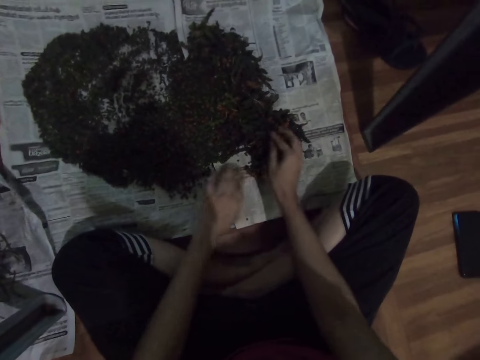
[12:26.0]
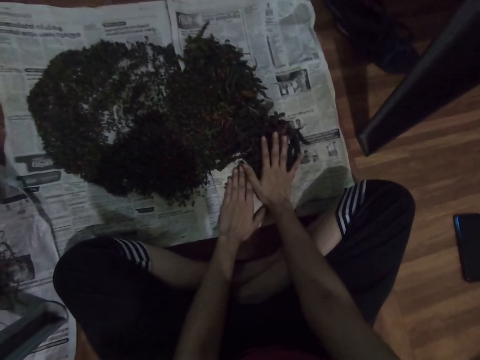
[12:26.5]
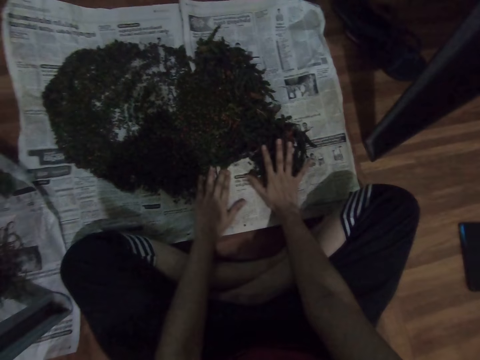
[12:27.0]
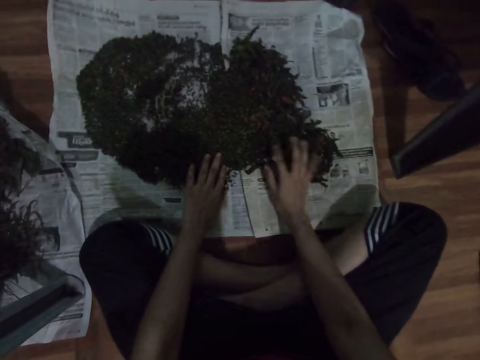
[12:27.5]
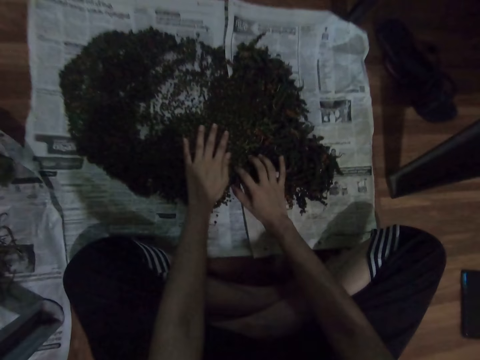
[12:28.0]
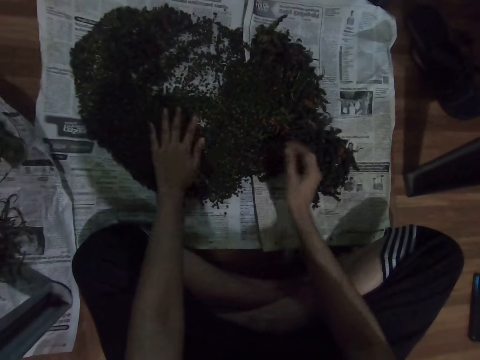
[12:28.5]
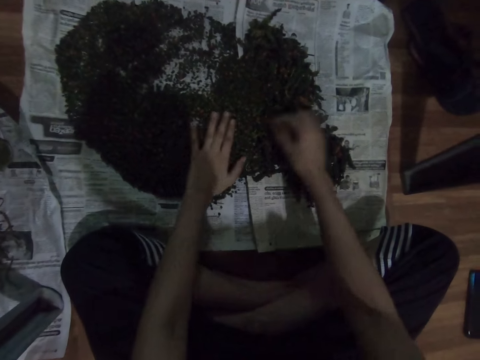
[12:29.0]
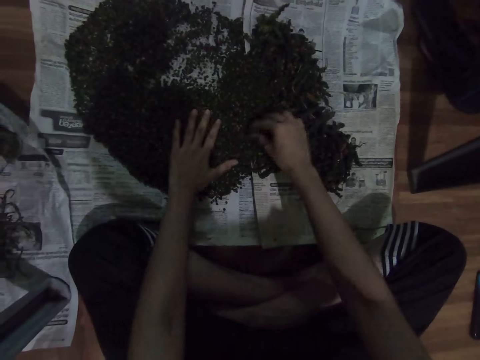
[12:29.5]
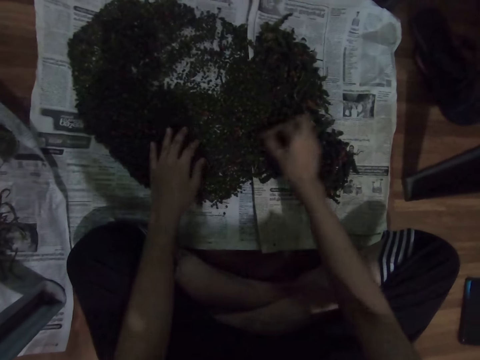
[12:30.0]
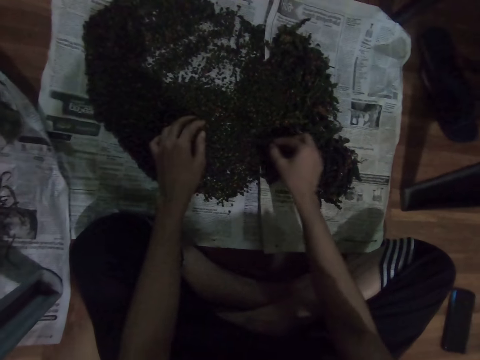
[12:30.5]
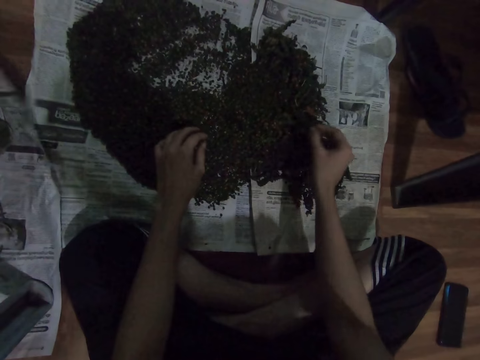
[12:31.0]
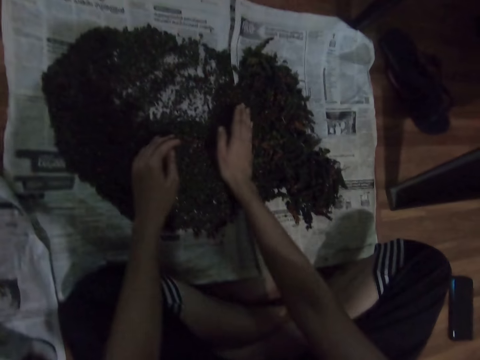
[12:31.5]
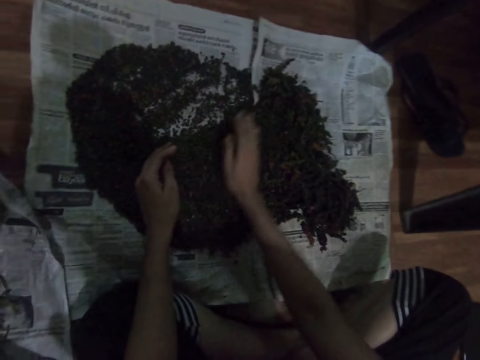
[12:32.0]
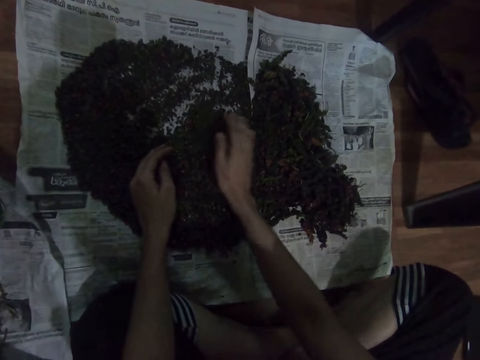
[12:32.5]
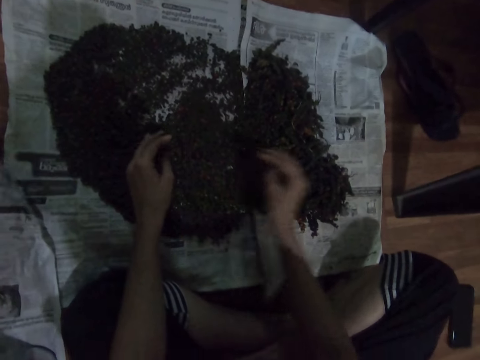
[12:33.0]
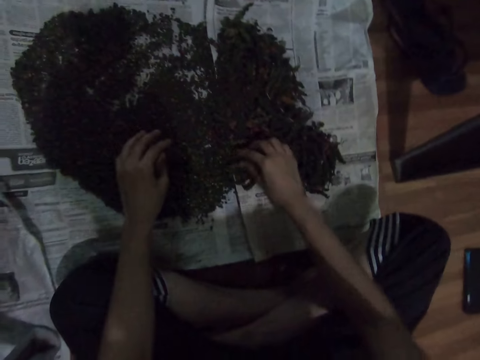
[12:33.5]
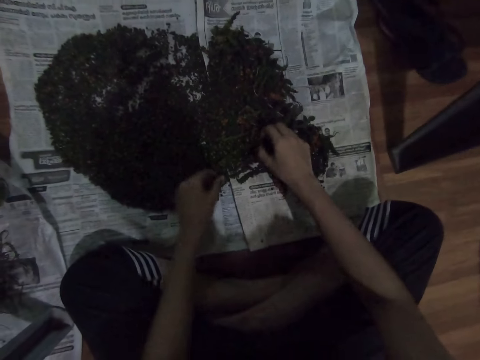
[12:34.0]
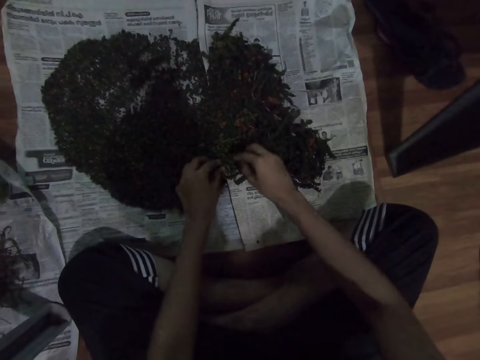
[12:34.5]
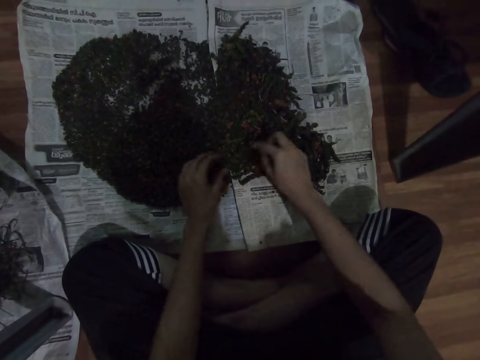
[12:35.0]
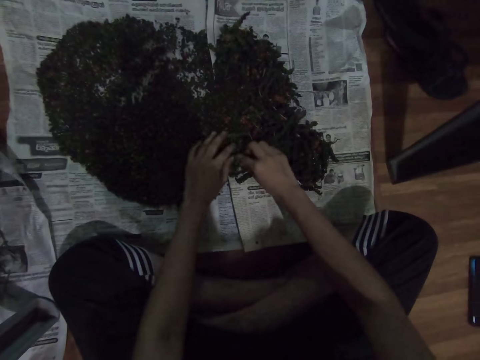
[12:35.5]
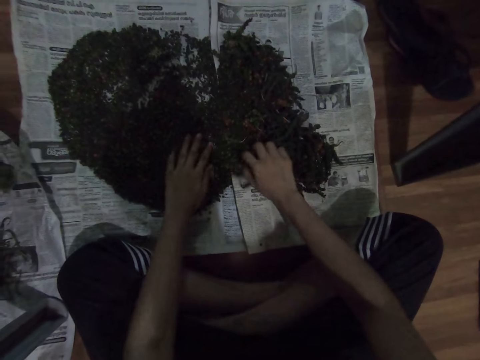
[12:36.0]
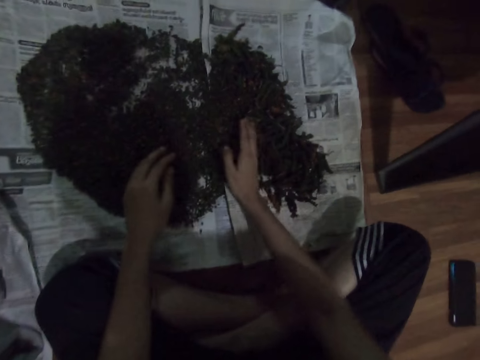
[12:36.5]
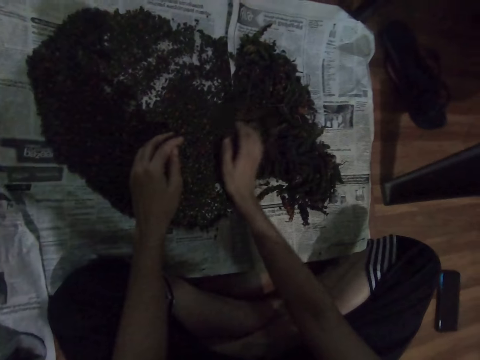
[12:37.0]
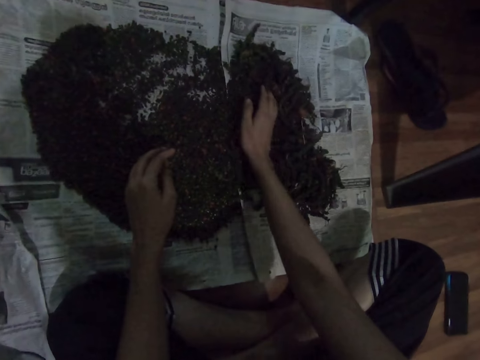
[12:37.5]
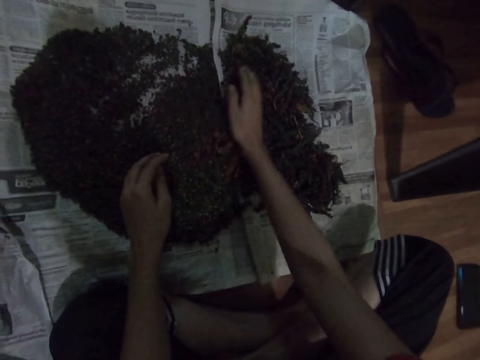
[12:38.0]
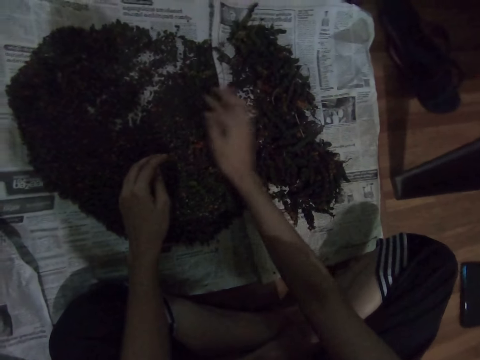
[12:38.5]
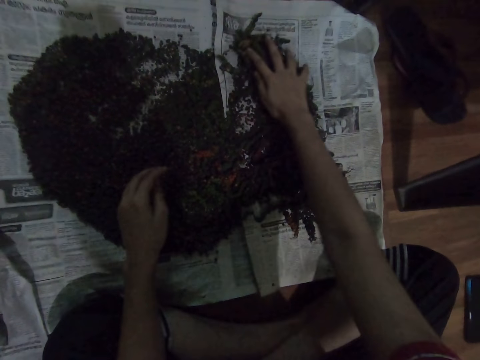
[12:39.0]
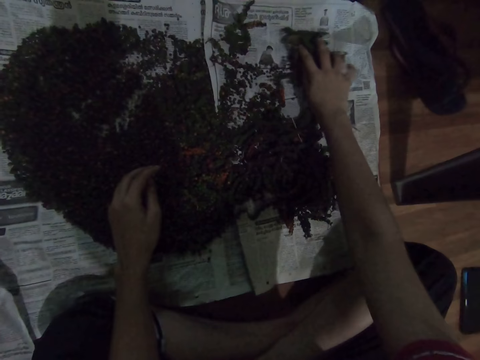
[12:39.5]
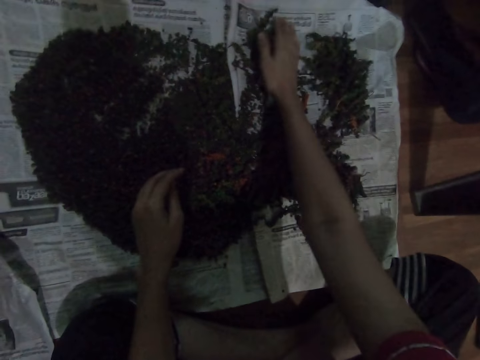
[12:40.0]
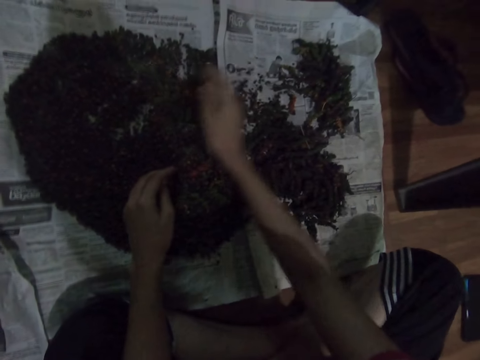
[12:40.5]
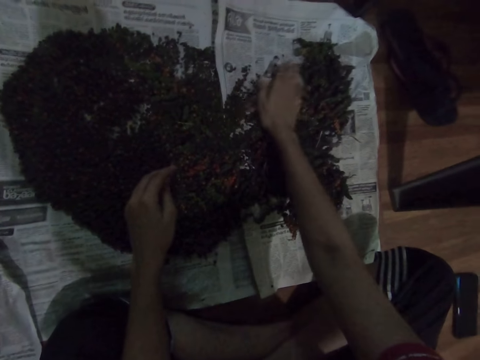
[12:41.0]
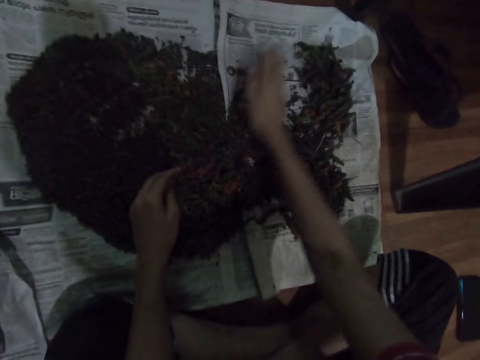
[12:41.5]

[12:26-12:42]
The camera wearer pushes the vegetables. They sweep the magazine with both hands. They sort the herbs. They select the vegetables. They push the vegetables. They move the herbs with the right hand.

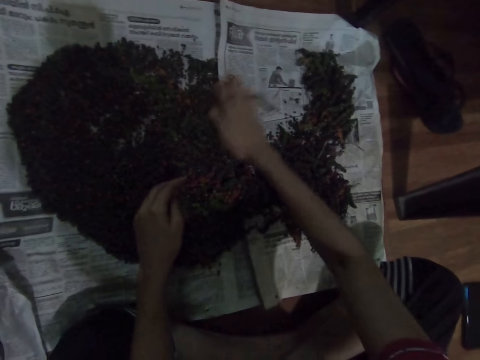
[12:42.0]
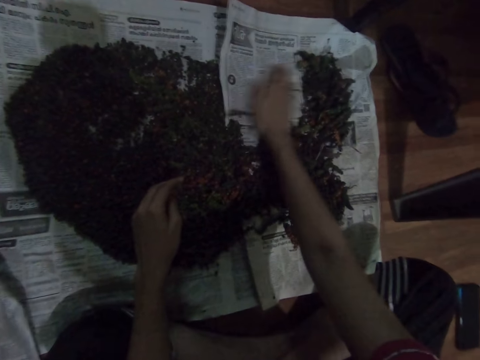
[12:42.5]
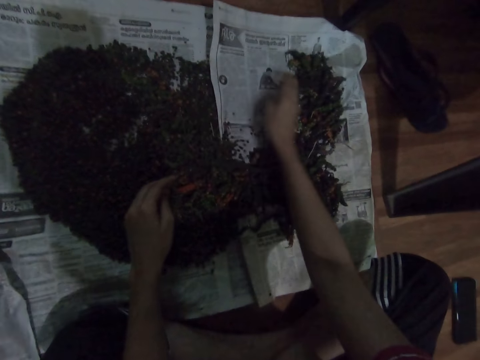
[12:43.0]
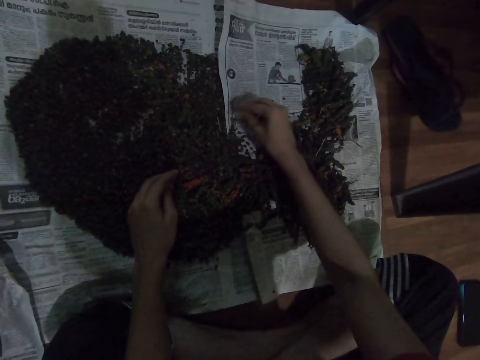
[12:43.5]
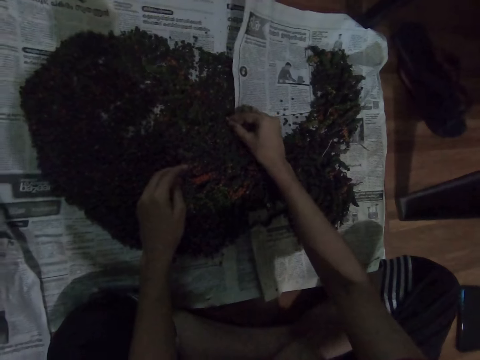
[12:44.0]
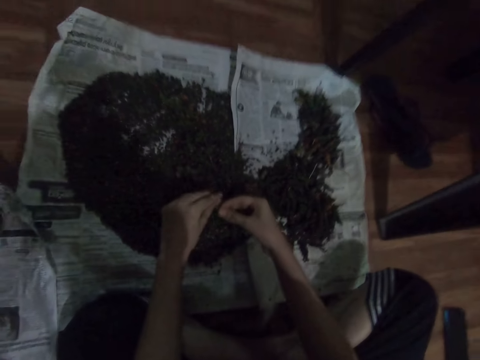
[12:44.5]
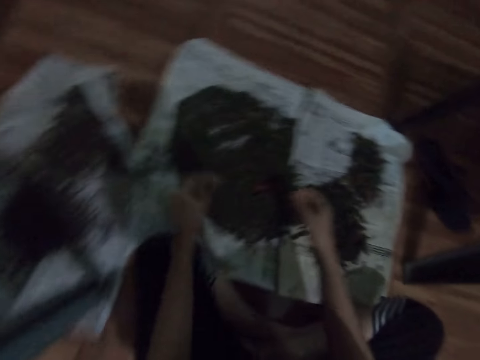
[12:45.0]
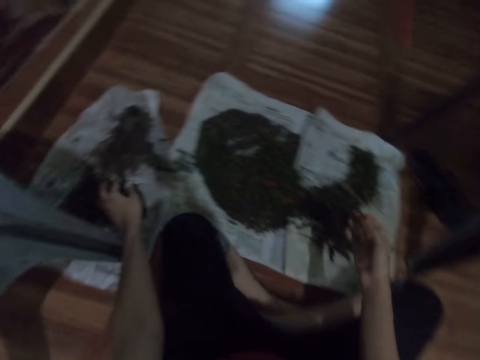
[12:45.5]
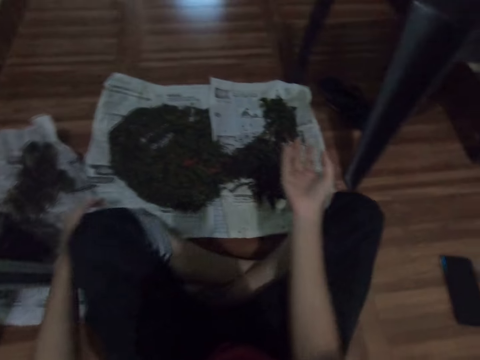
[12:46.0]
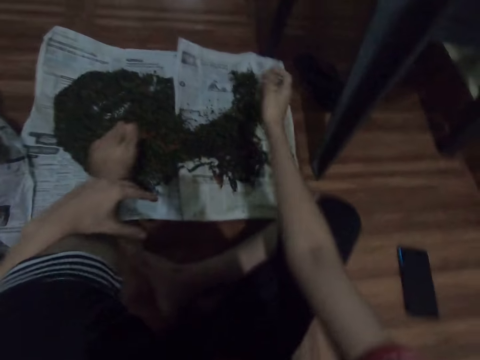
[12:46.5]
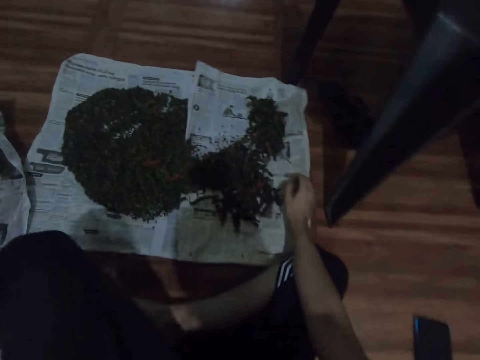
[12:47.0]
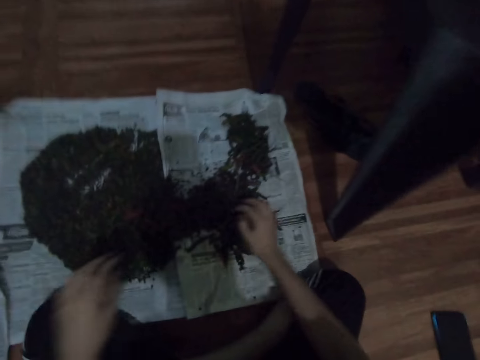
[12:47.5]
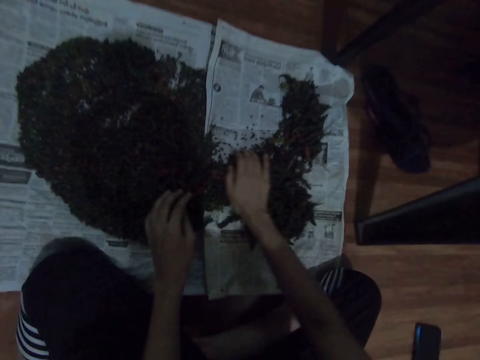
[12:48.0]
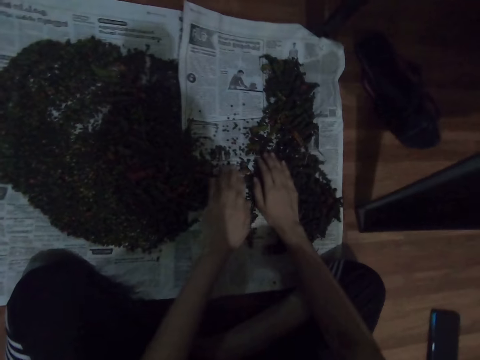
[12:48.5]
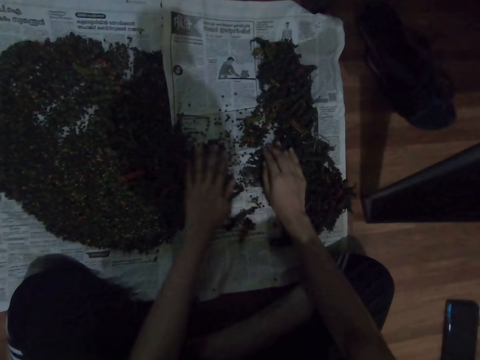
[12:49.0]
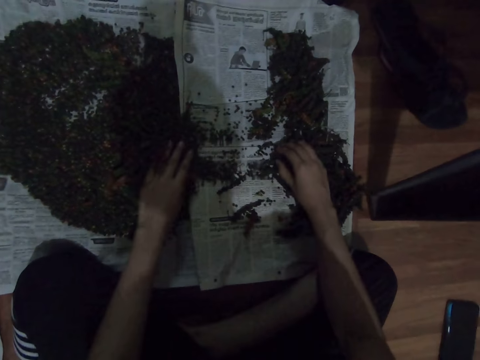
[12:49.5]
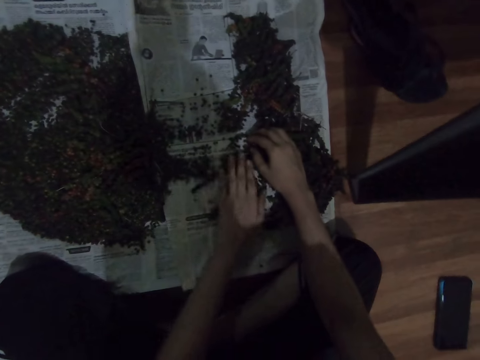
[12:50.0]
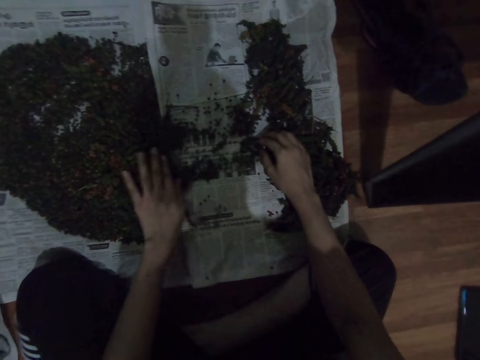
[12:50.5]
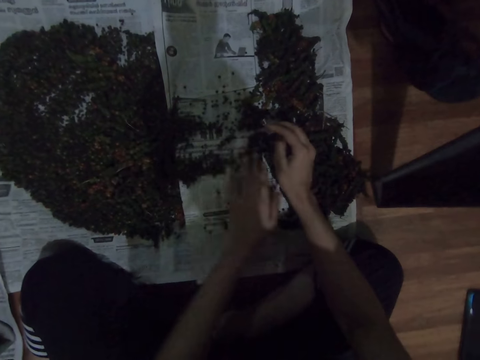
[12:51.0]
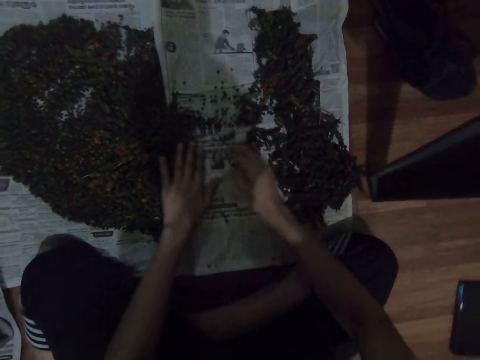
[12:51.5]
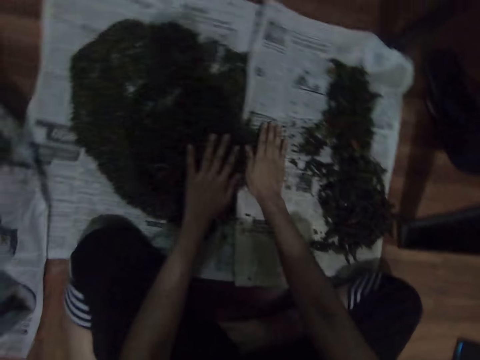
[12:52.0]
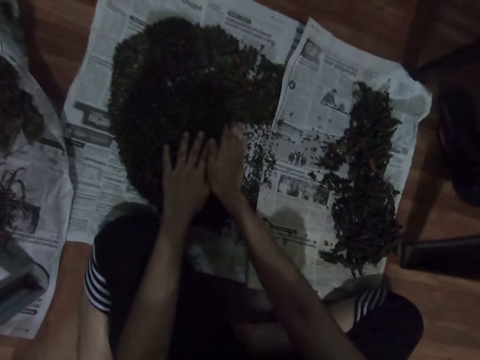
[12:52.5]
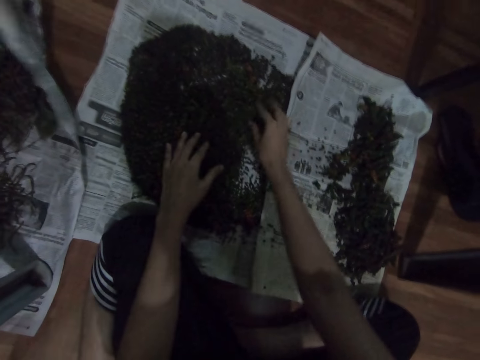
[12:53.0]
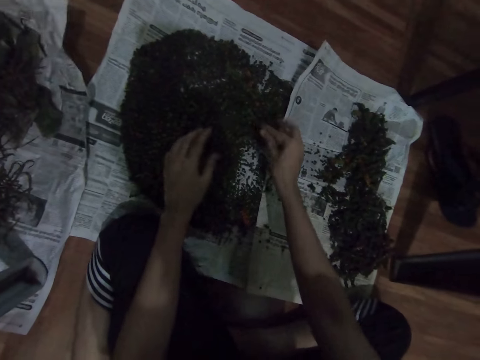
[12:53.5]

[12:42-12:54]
The camera wearer picks the herb with the right hand. They drop the herbs on the magazine. They move the herbs with the right hand. They move the herbs with the left hand. They move the herbs with both hands.
